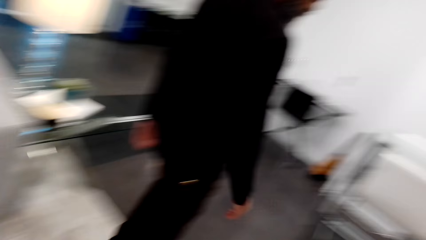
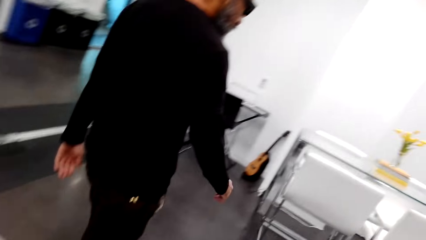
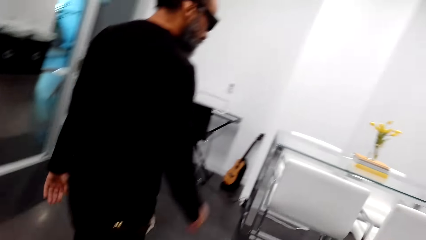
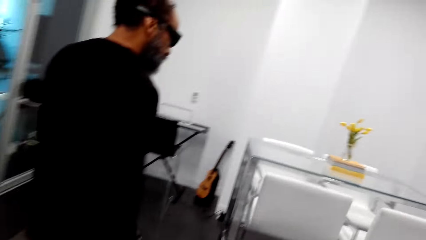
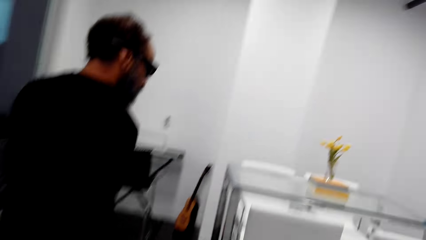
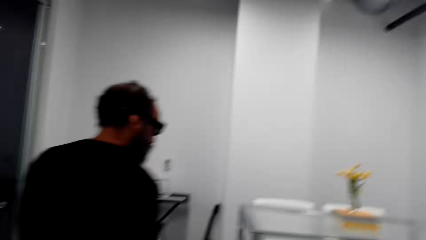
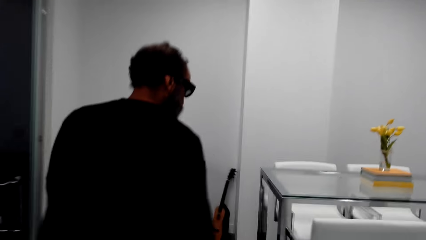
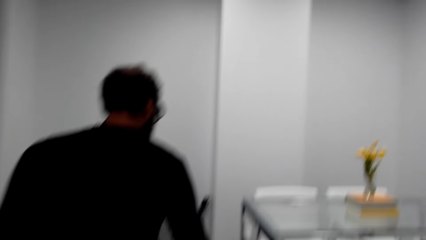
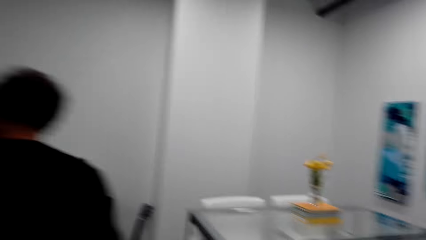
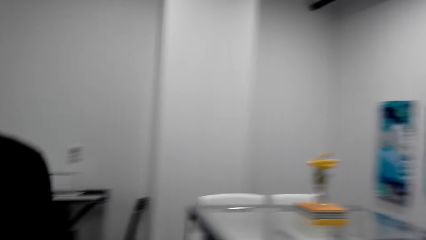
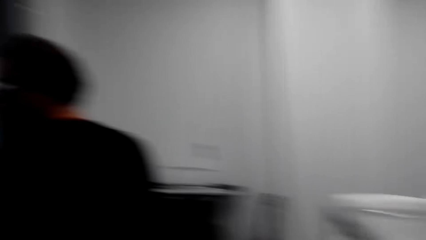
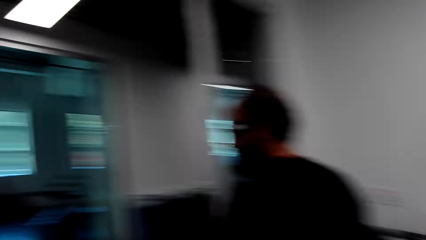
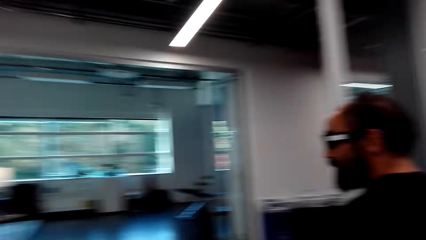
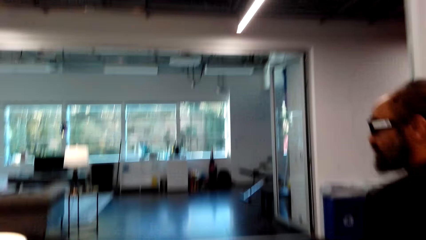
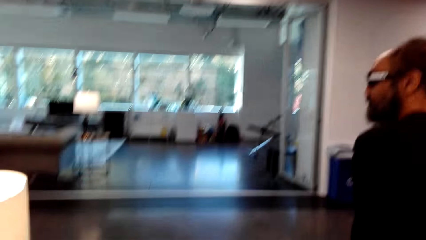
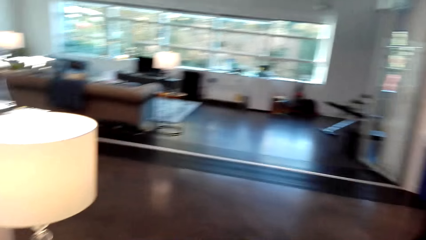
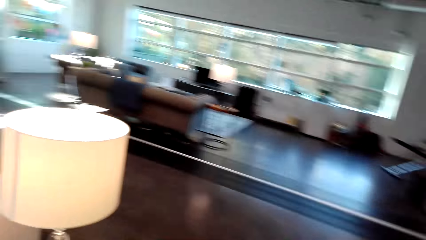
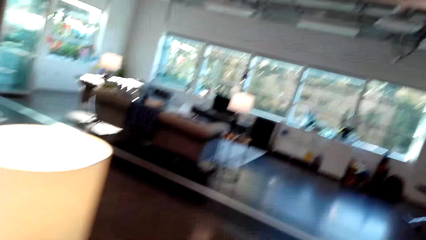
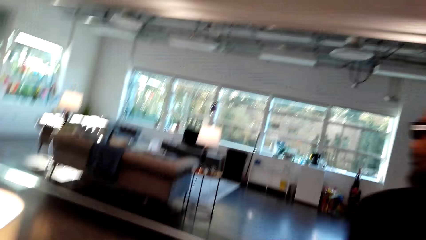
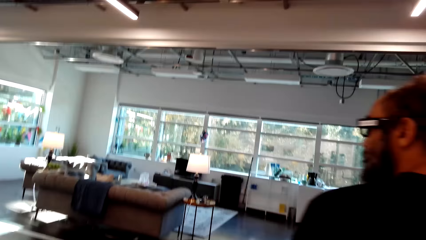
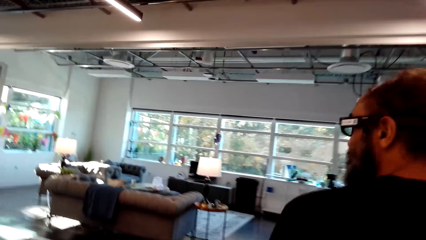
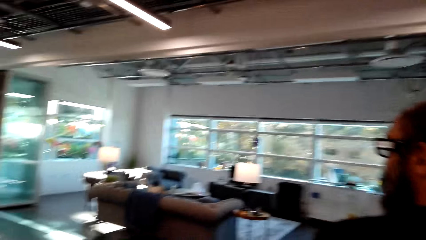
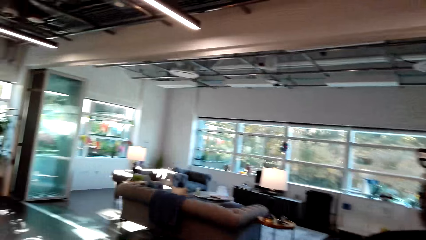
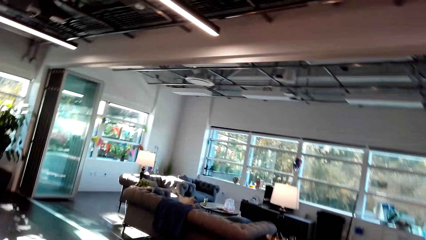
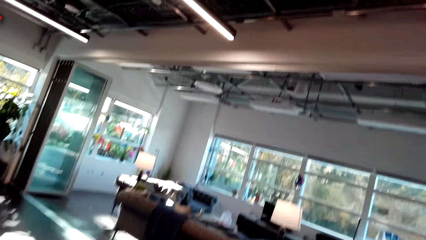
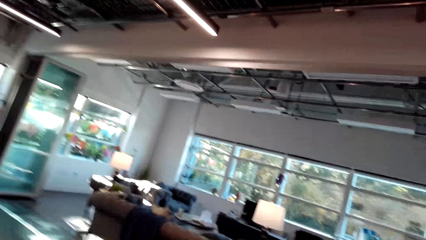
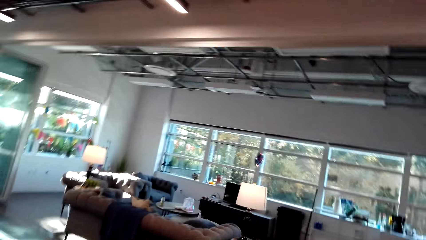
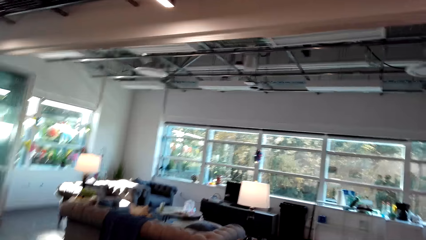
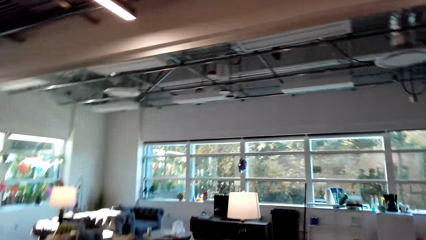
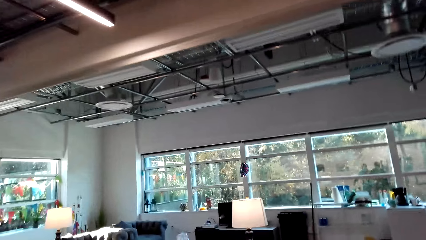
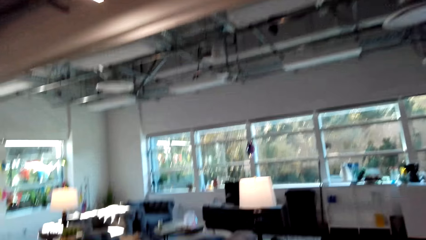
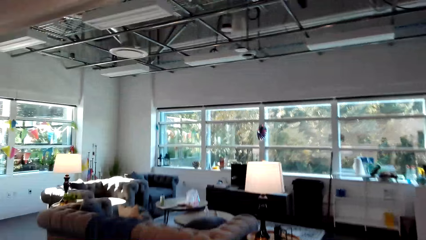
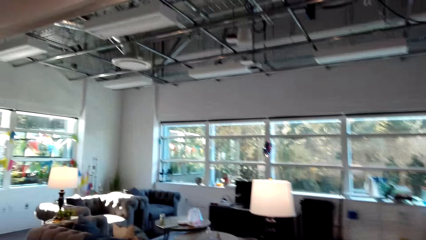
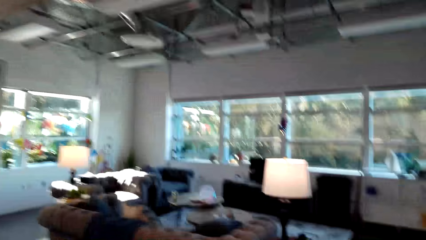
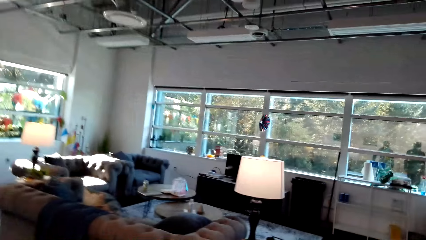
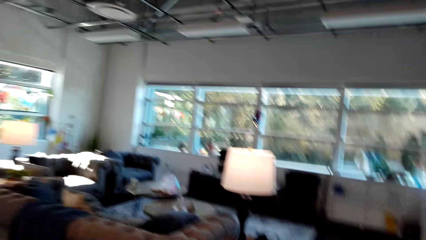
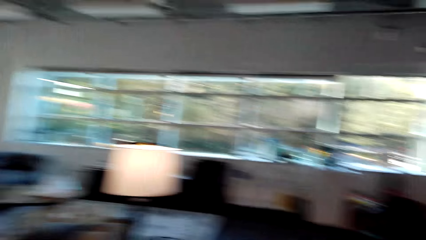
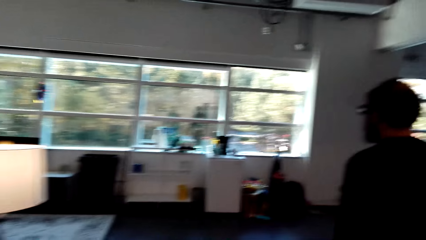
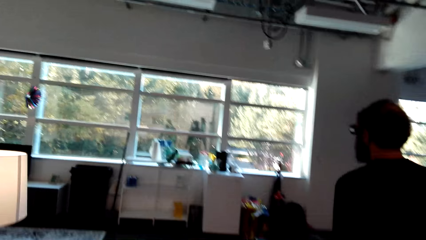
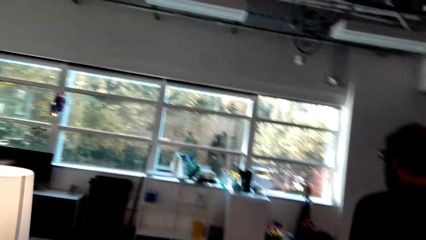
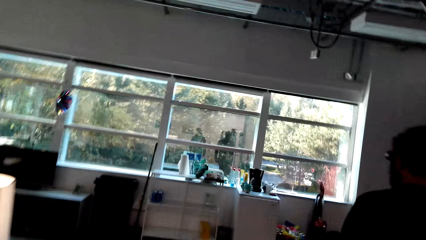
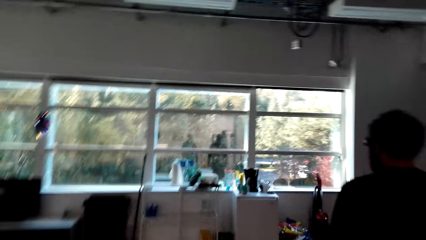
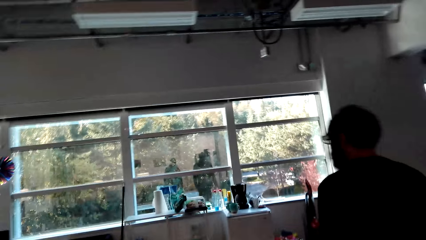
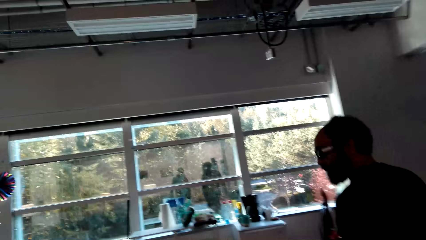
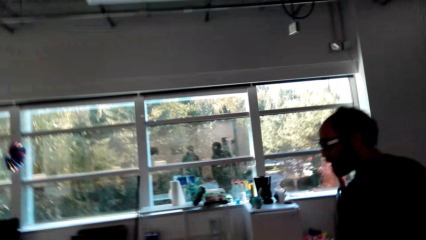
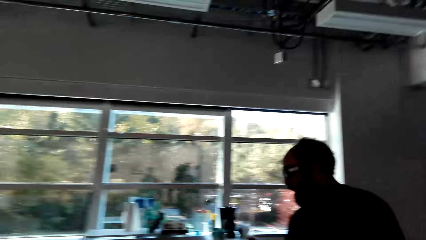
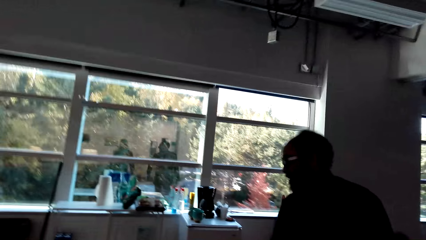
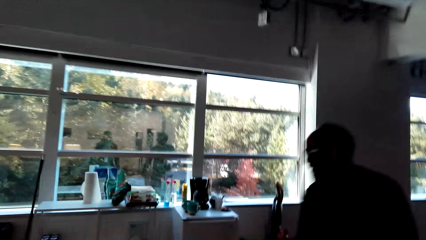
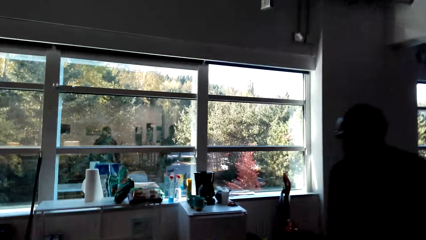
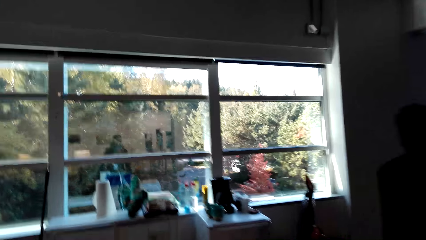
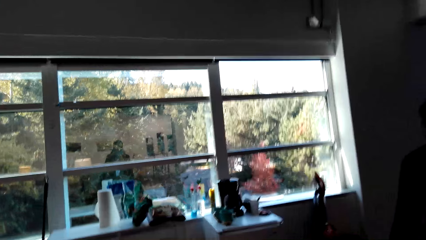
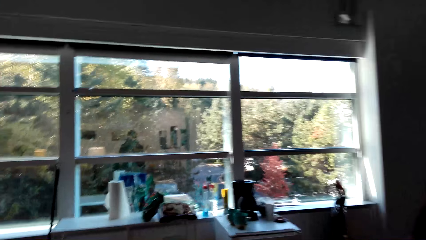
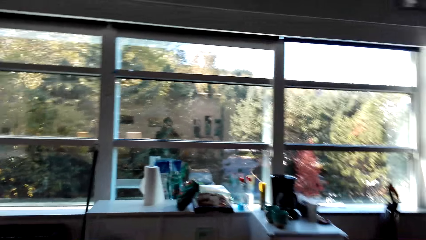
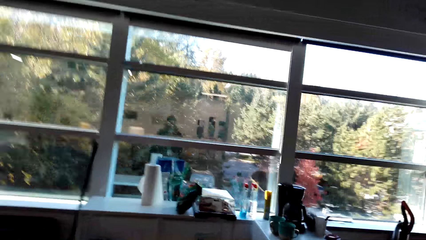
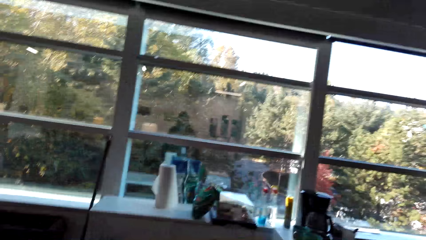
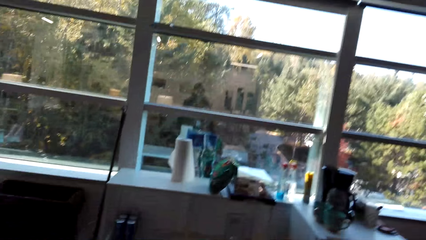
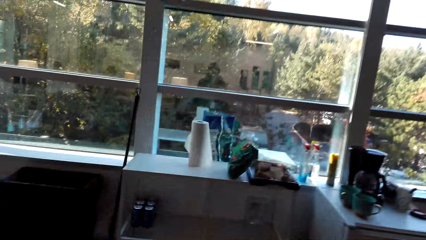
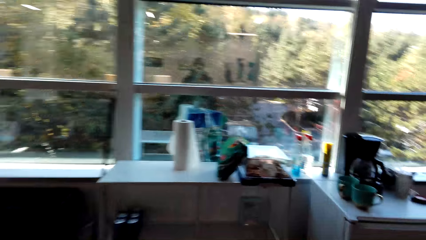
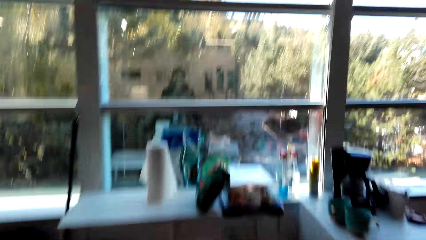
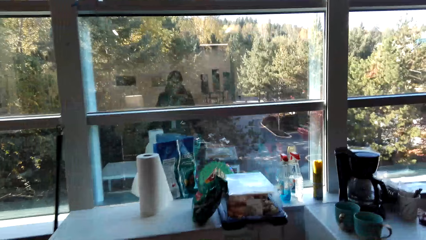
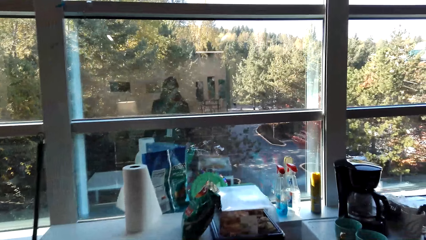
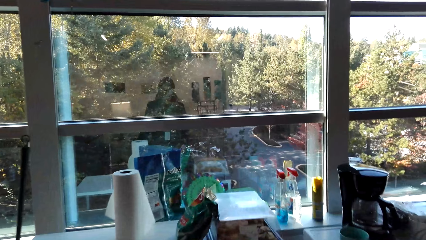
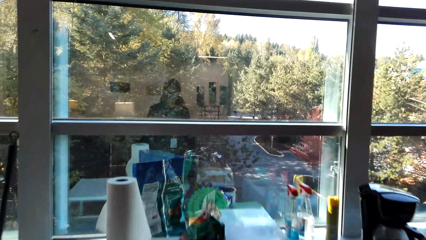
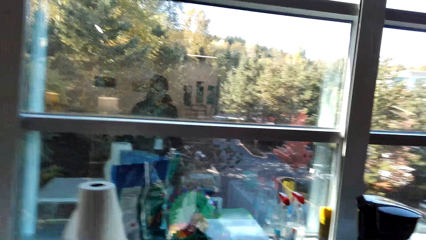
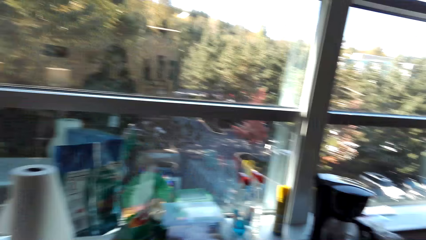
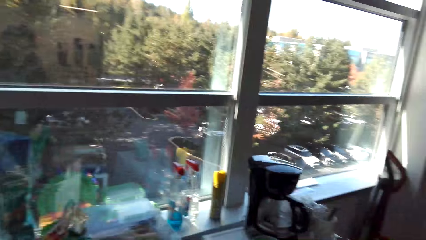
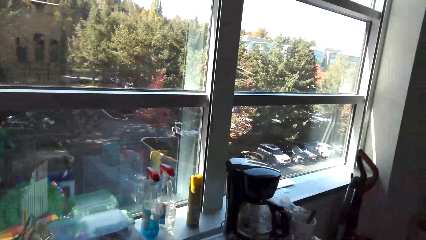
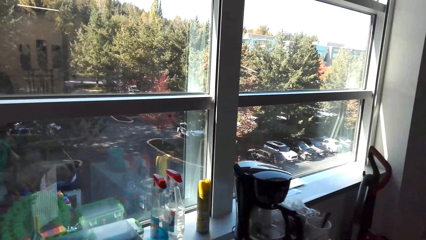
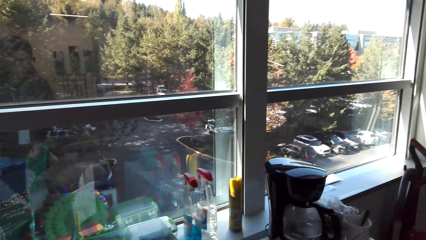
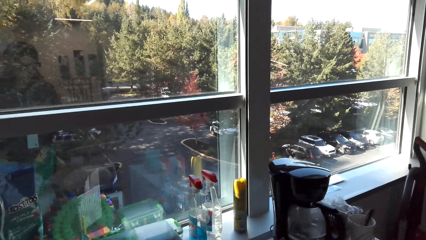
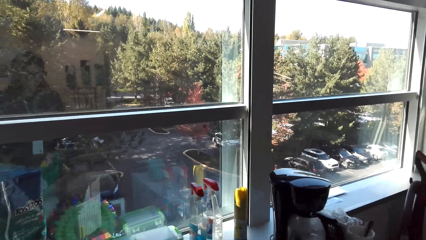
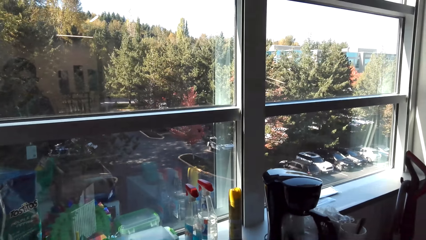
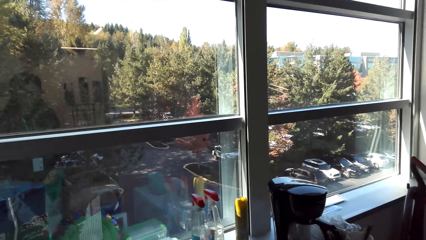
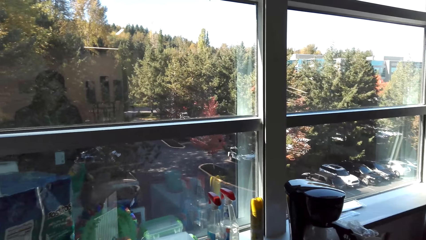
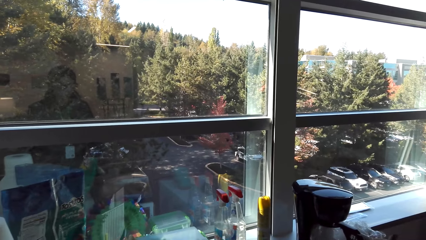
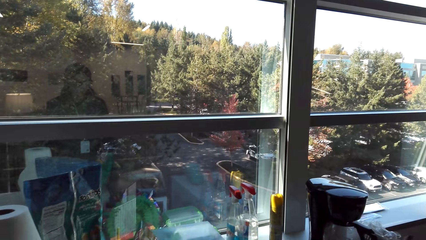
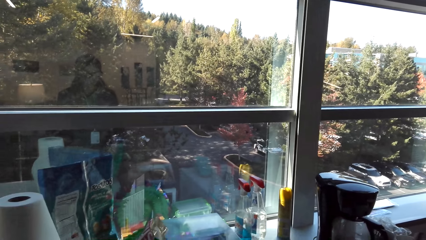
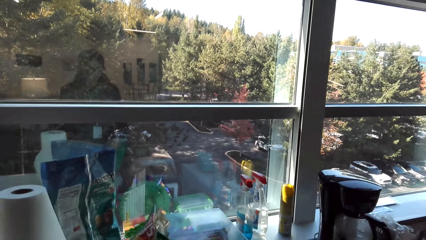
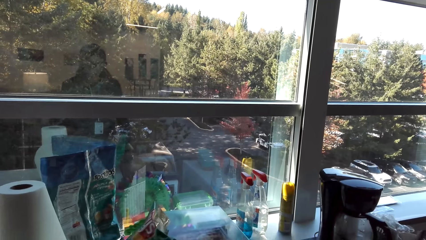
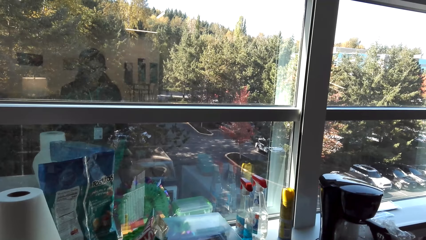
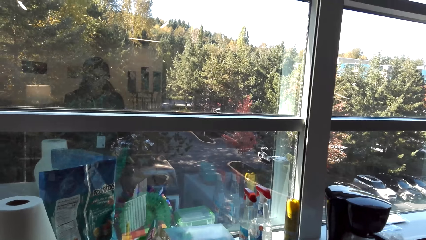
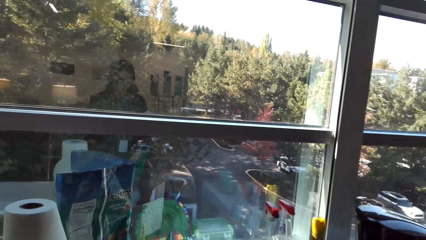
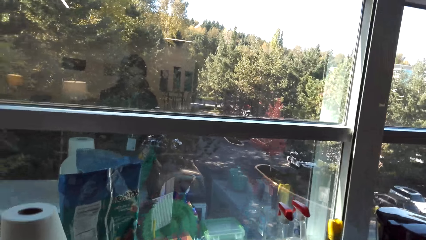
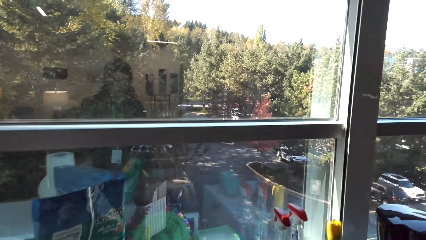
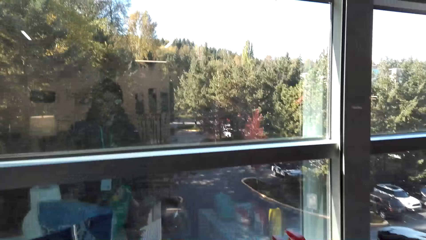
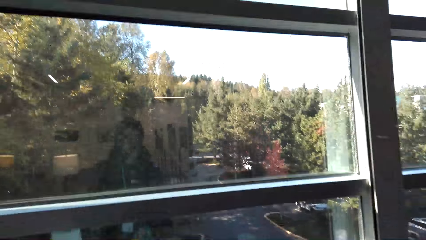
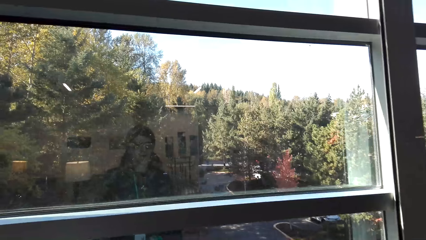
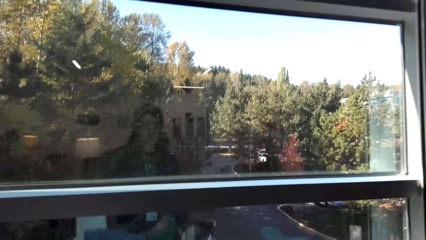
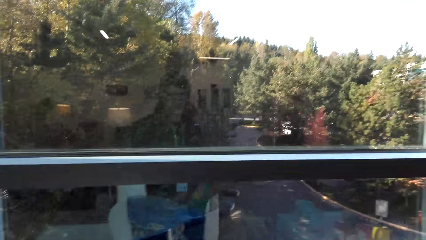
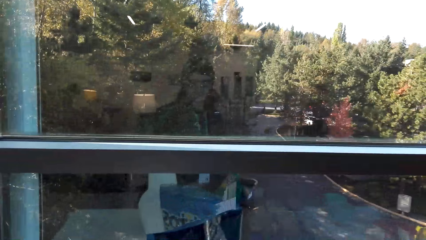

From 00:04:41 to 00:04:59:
The camera wearer walks in the house. They walk towards the window and stand beside the window.
